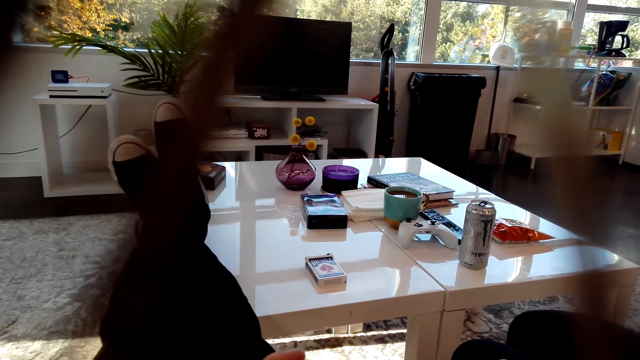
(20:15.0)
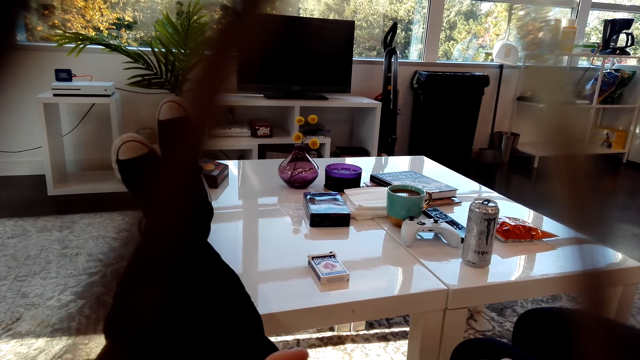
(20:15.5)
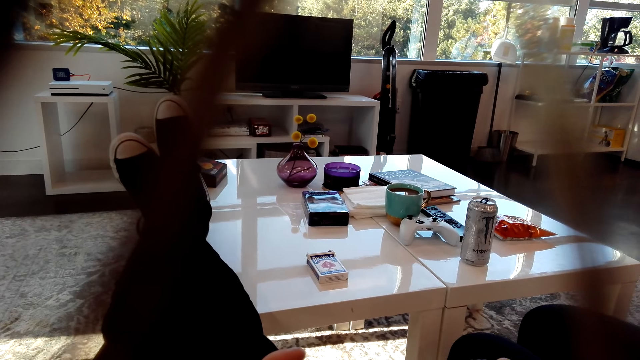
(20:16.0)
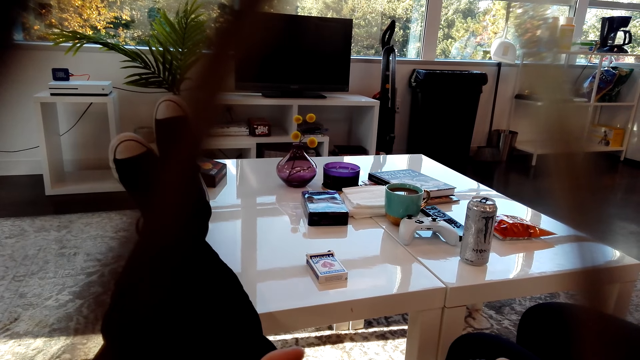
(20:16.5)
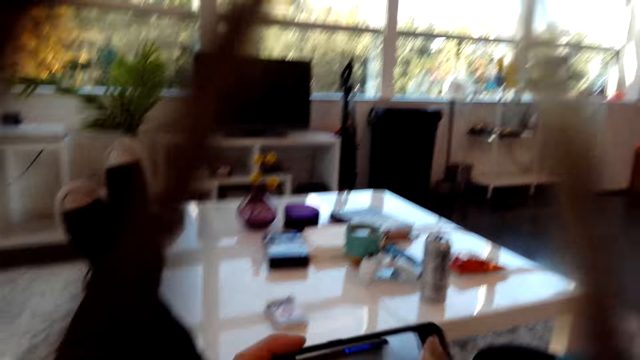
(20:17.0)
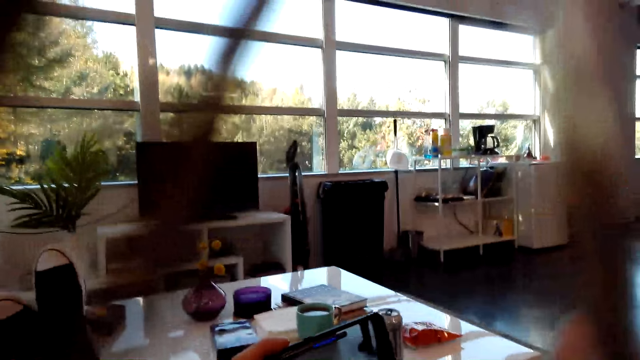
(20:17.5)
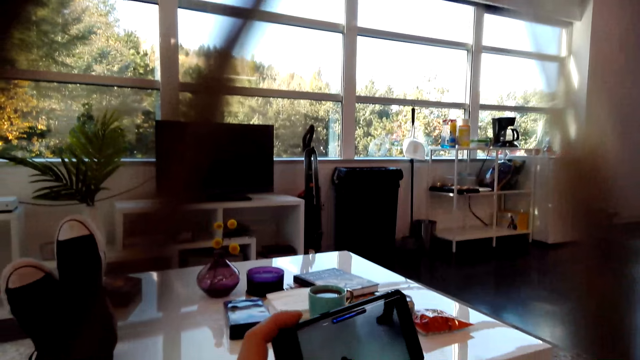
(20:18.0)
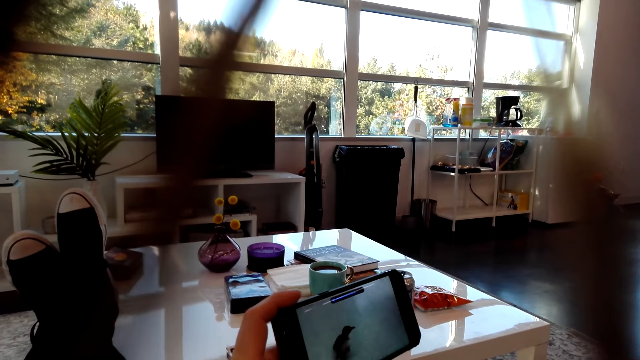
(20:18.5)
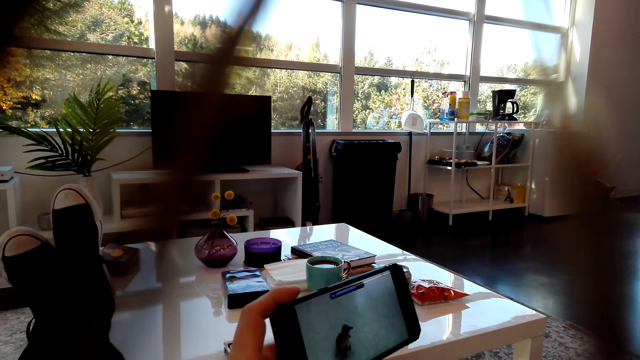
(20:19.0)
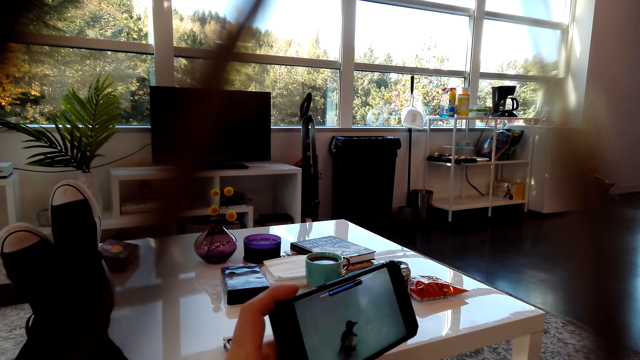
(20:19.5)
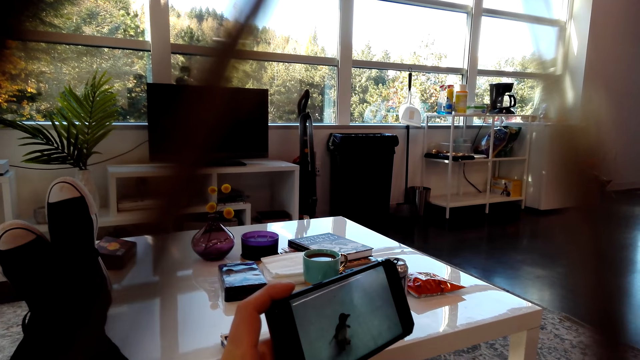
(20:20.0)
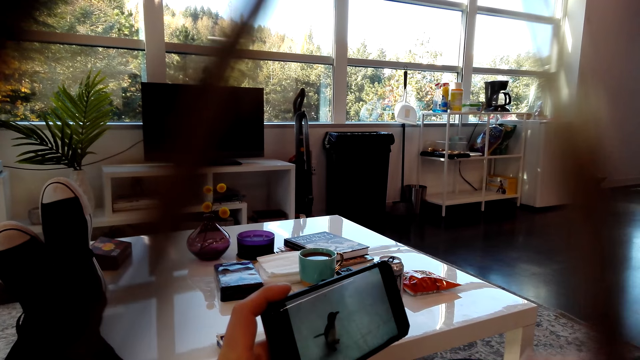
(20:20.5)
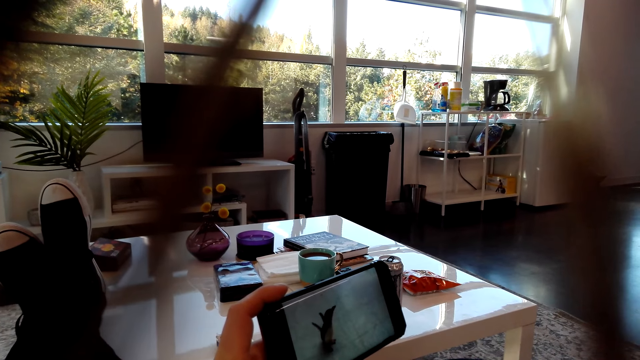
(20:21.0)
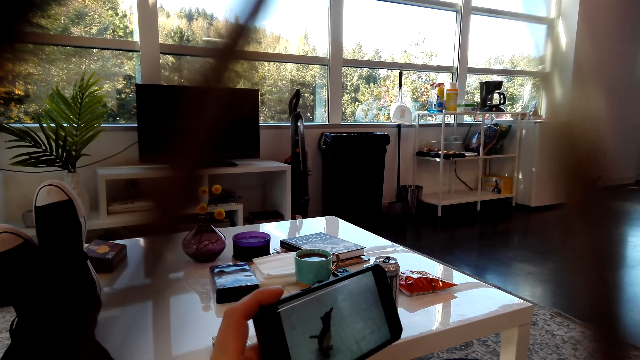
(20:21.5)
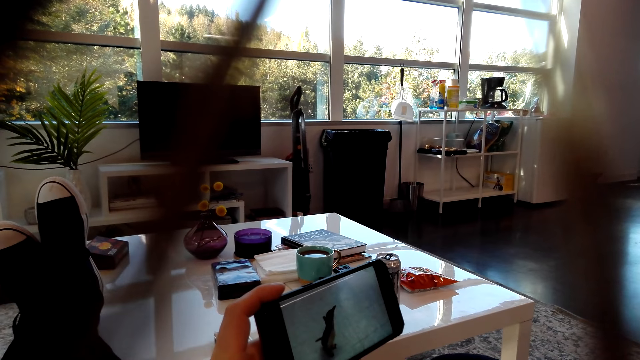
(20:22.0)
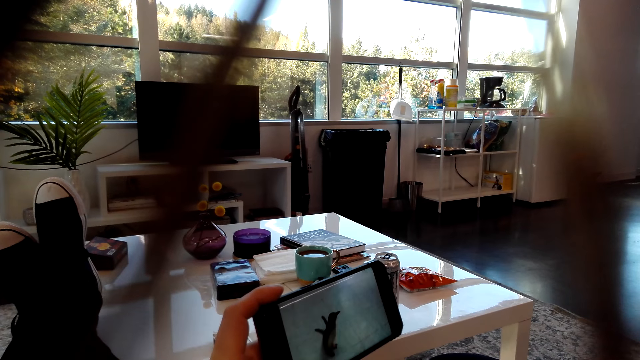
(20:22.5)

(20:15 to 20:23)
The camera wearer watches a video on the phone.

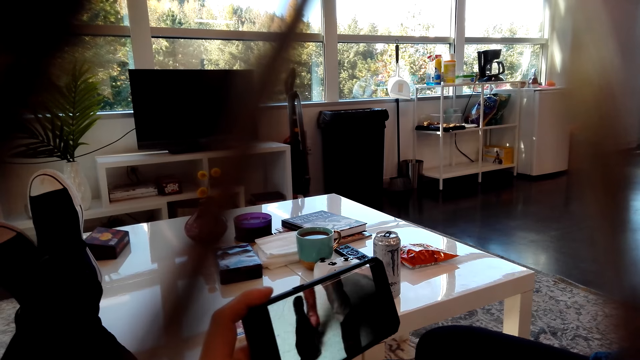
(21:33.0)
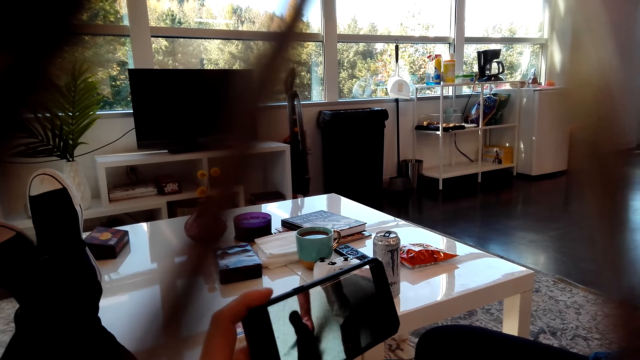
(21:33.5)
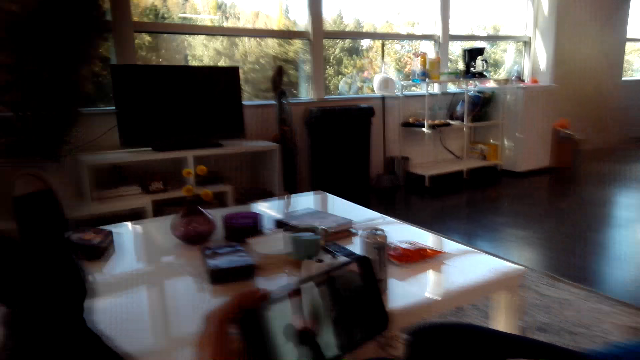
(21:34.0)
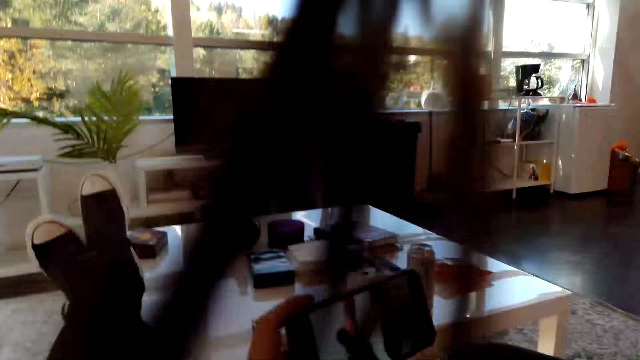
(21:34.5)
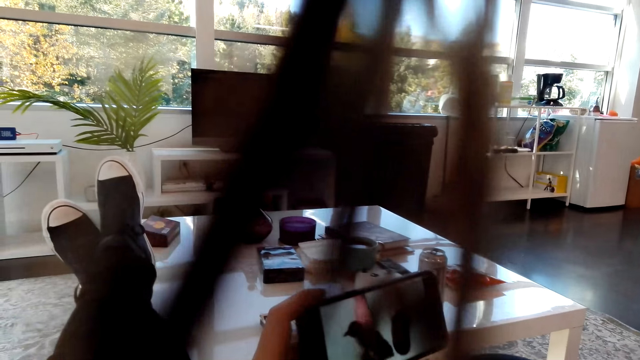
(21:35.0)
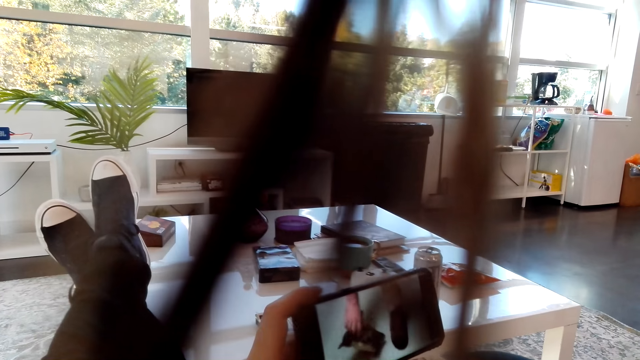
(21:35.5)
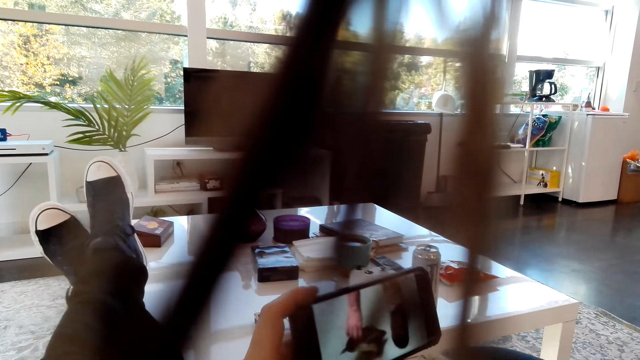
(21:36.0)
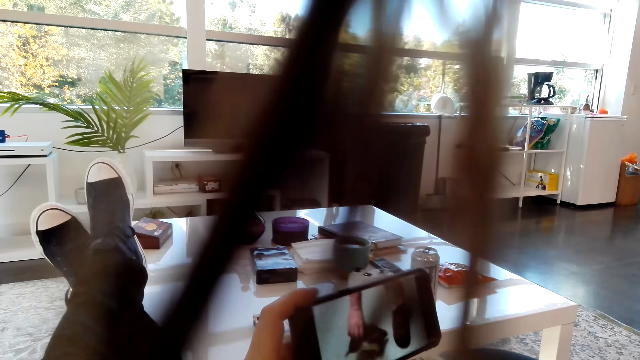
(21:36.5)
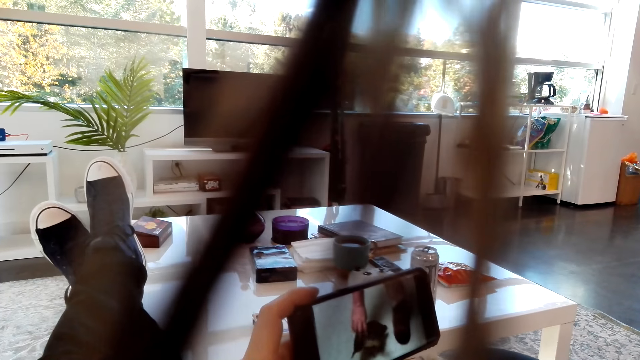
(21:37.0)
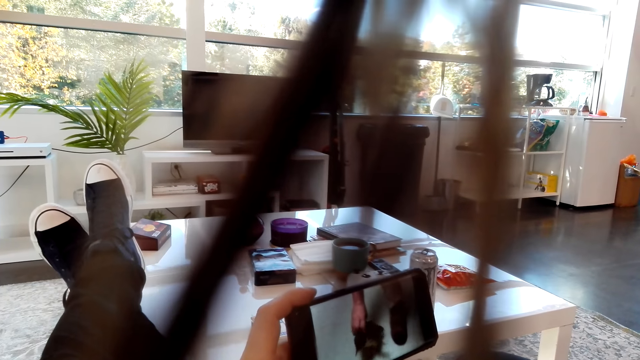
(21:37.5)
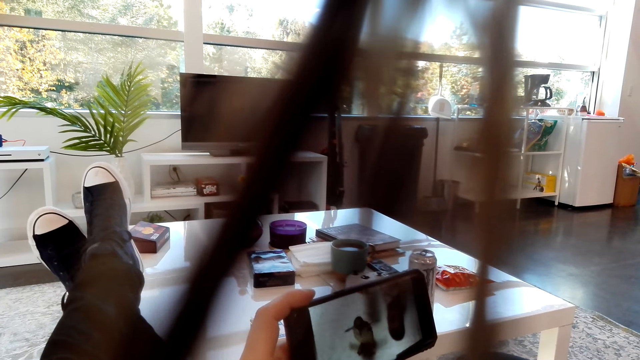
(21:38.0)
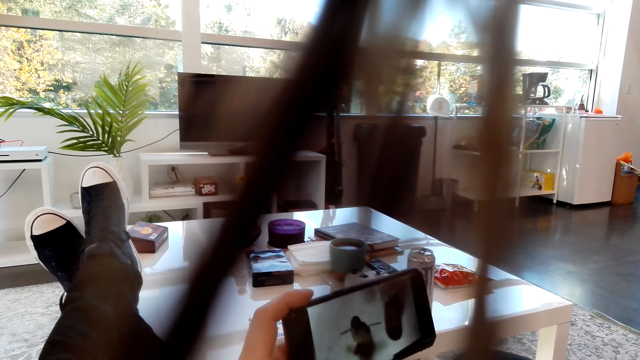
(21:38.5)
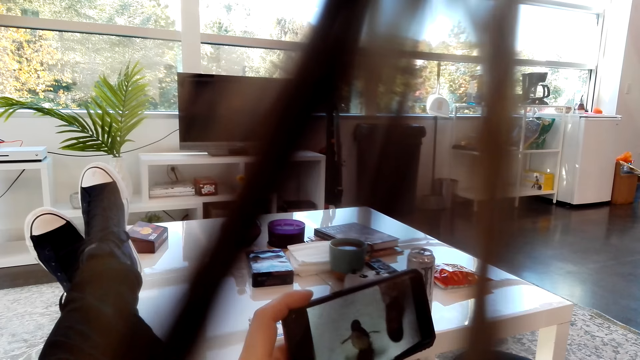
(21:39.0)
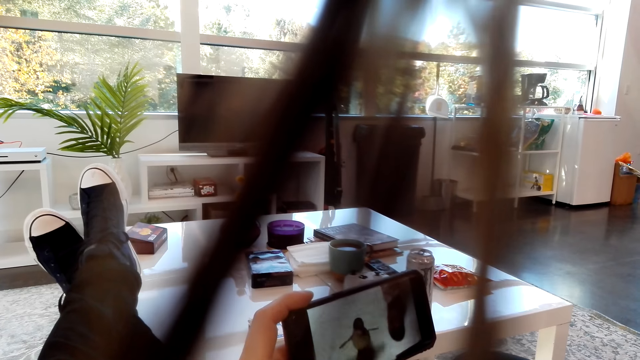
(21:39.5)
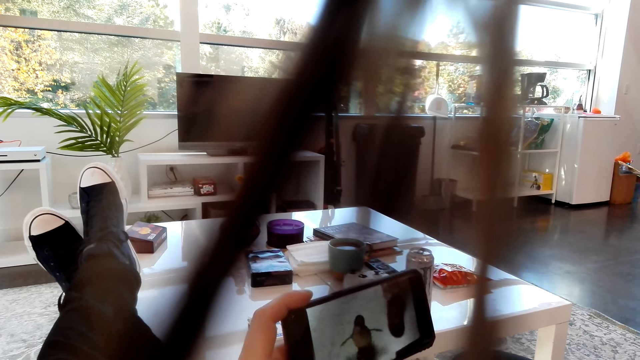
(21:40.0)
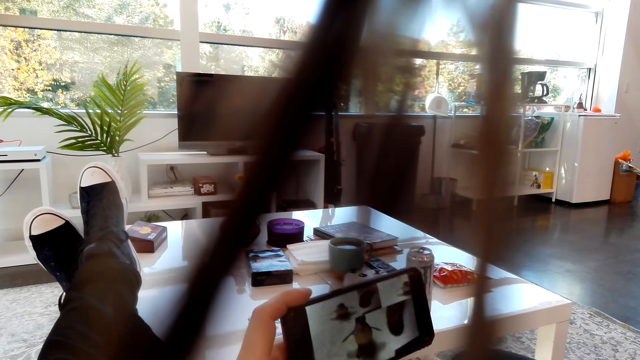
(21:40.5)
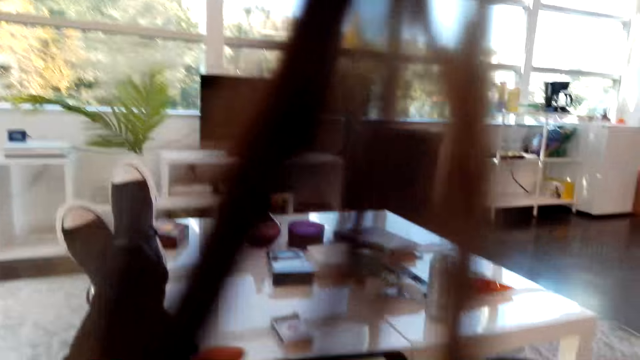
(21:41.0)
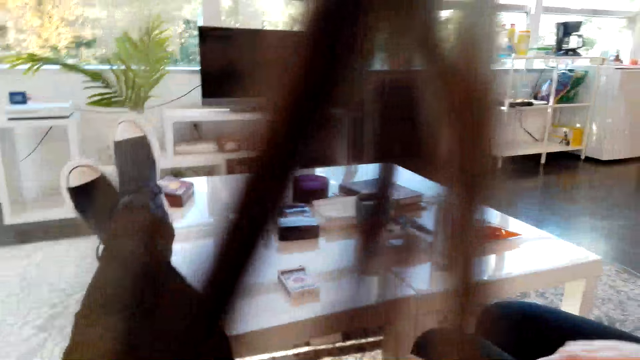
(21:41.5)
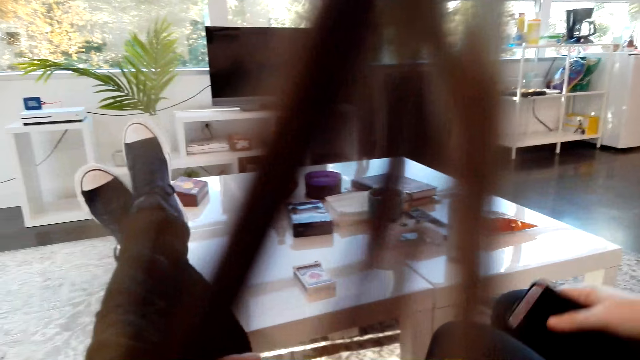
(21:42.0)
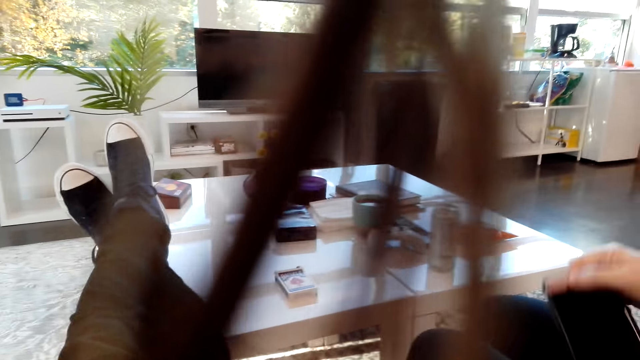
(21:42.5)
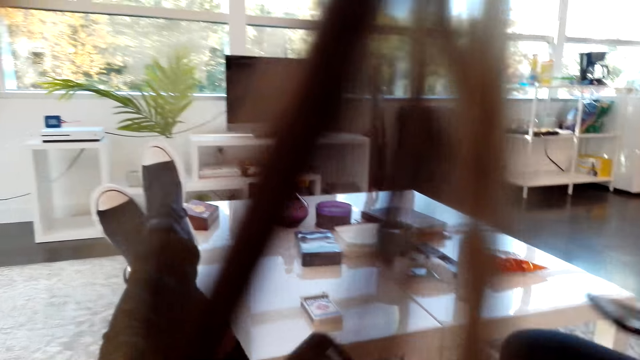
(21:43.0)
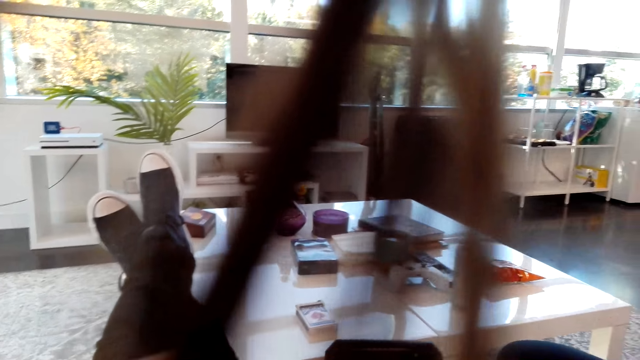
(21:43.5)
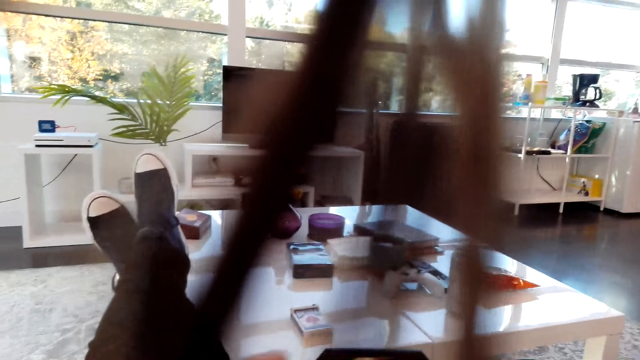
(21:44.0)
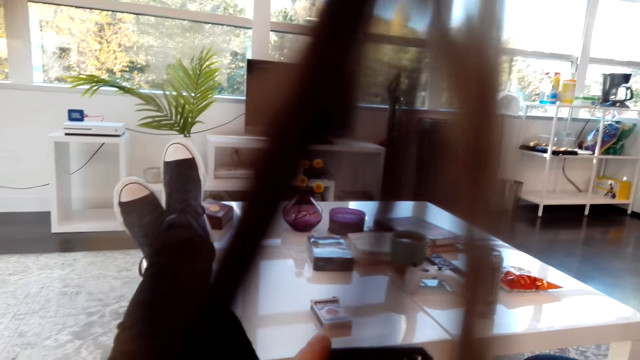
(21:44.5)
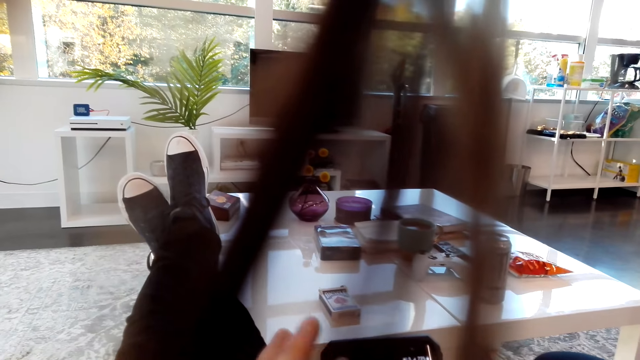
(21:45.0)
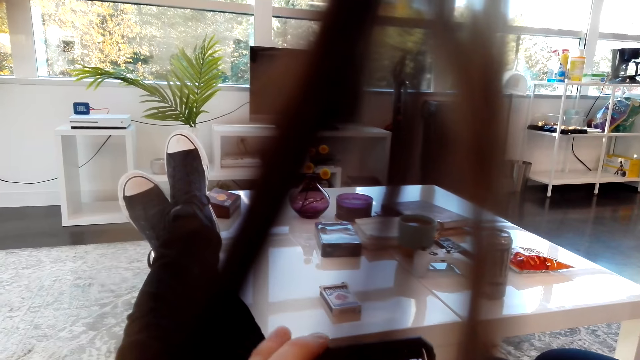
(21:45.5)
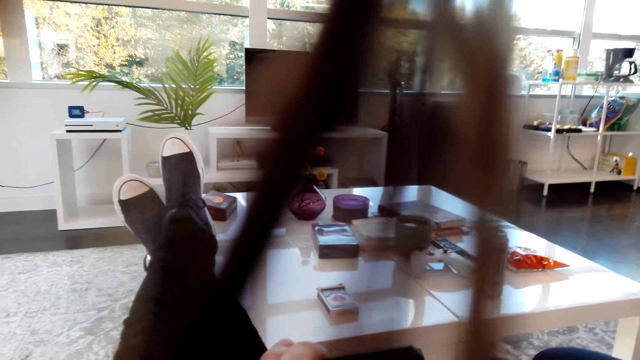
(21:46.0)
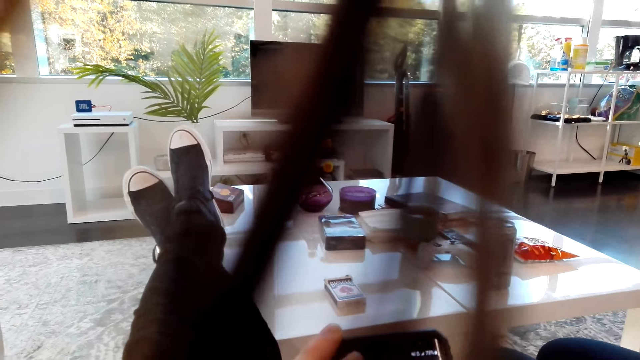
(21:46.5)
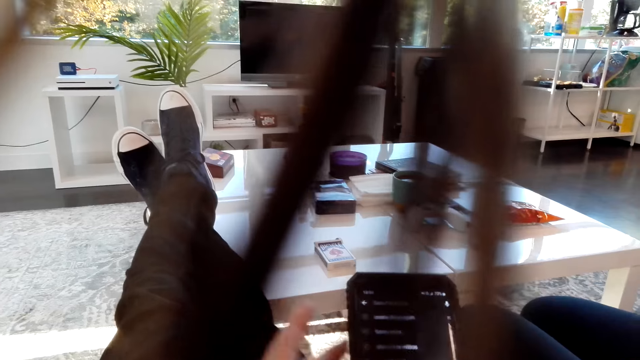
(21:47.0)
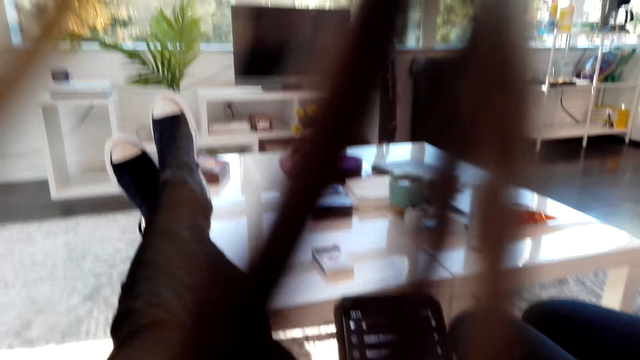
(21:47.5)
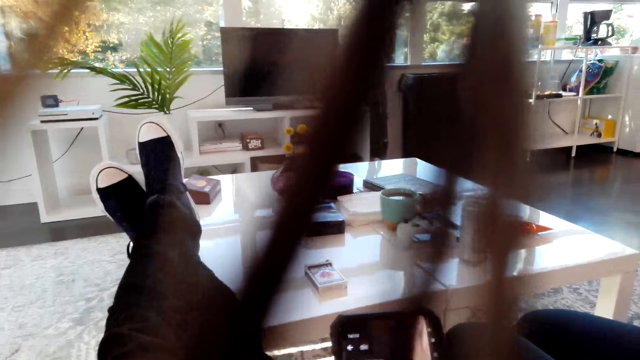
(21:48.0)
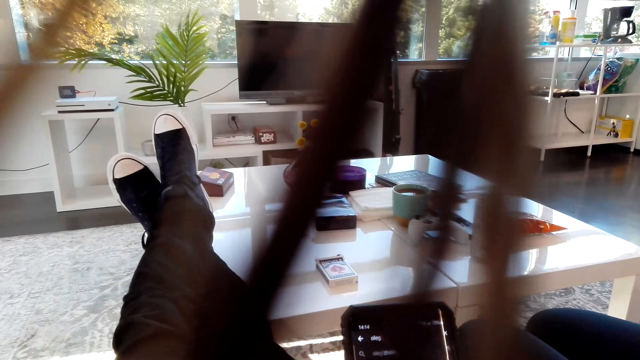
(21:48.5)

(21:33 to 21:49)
The camera wearer looks around. They watch a video on the phone. They move the phone. A person turns a phone. The camera wearer operates the phone.
